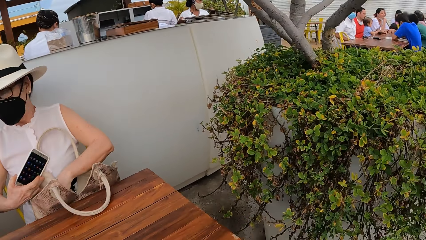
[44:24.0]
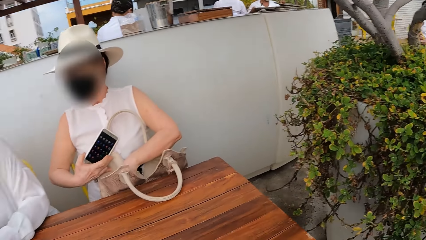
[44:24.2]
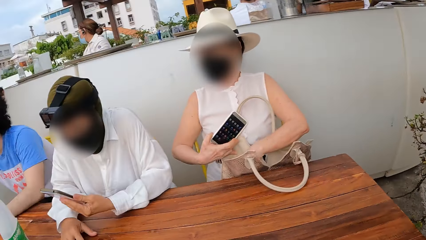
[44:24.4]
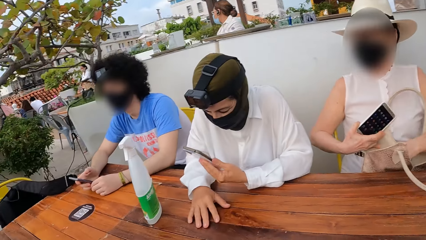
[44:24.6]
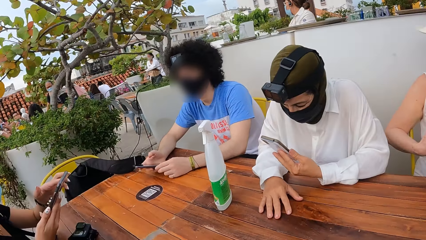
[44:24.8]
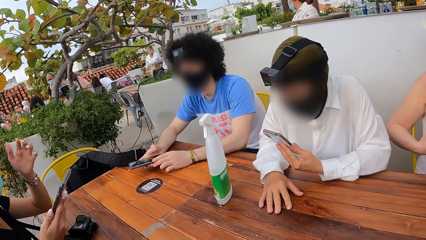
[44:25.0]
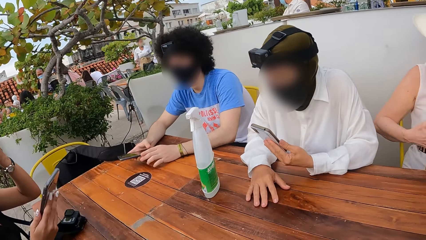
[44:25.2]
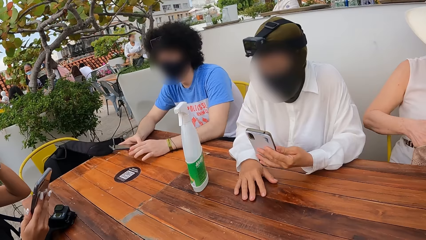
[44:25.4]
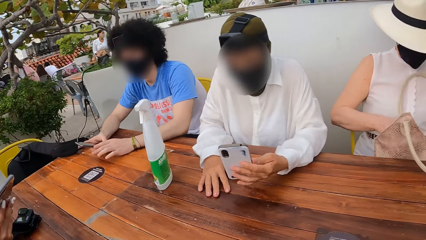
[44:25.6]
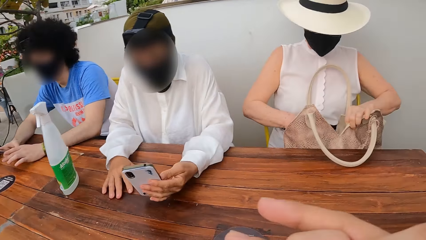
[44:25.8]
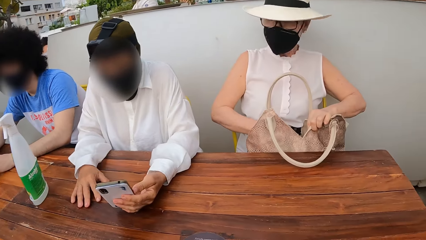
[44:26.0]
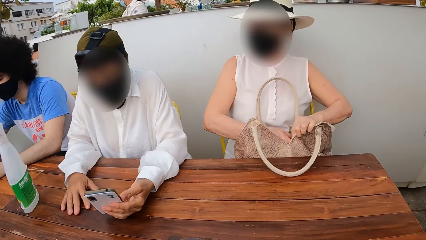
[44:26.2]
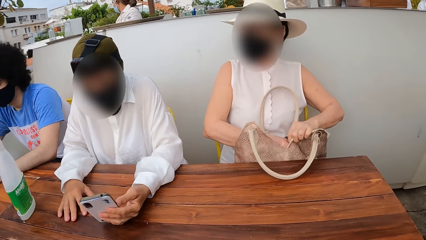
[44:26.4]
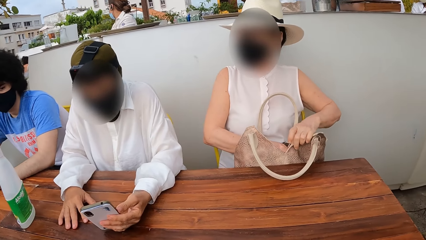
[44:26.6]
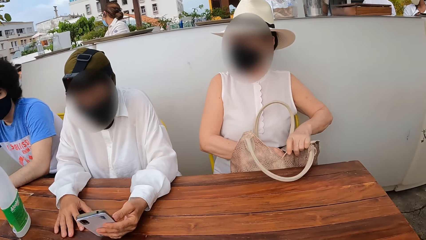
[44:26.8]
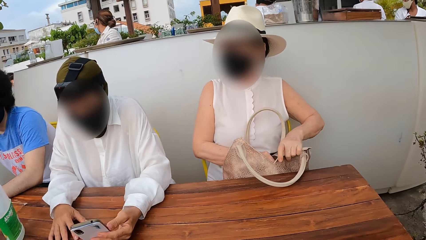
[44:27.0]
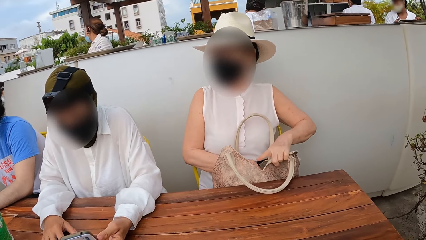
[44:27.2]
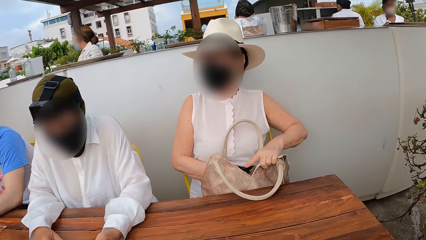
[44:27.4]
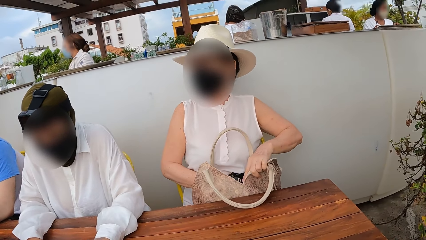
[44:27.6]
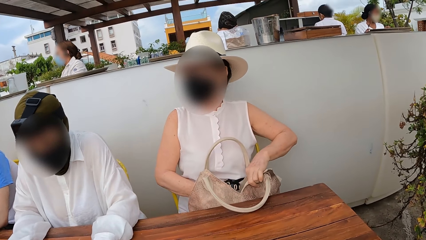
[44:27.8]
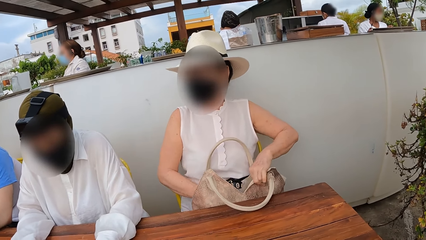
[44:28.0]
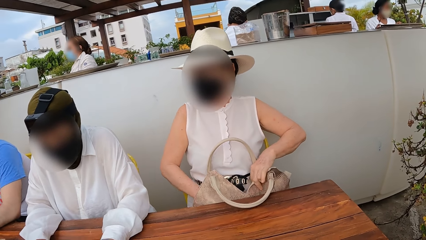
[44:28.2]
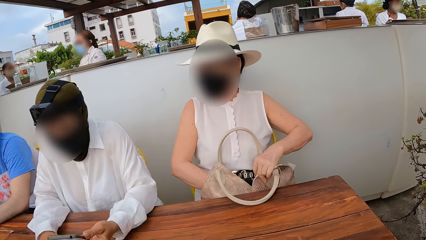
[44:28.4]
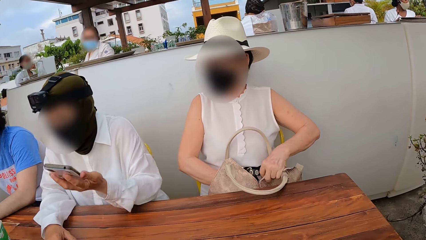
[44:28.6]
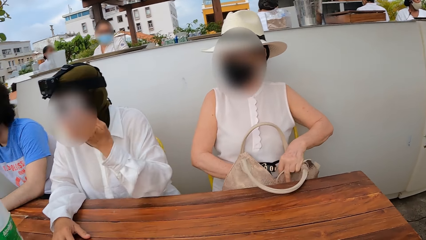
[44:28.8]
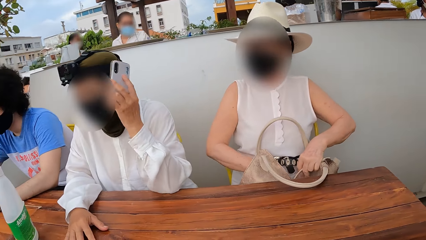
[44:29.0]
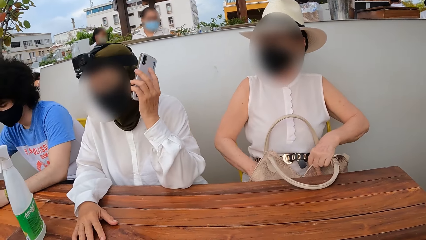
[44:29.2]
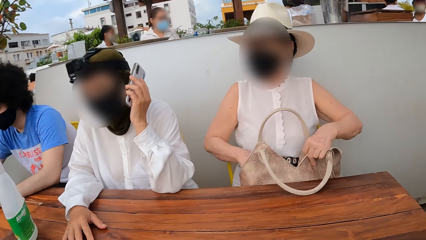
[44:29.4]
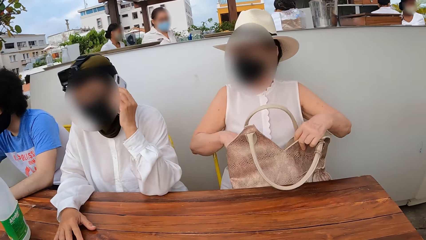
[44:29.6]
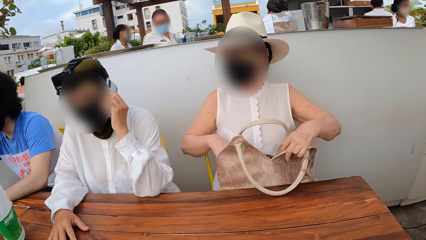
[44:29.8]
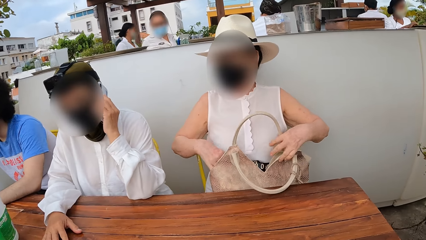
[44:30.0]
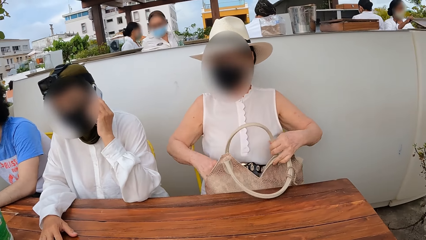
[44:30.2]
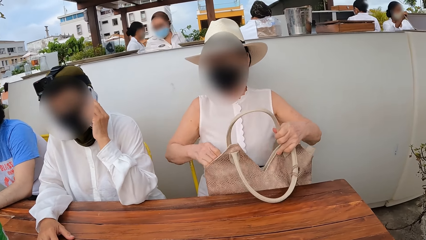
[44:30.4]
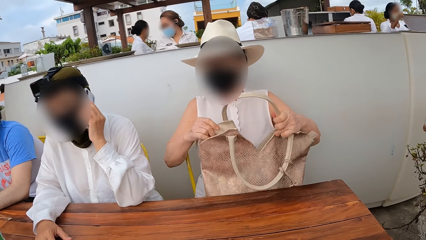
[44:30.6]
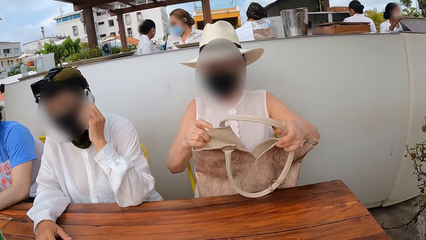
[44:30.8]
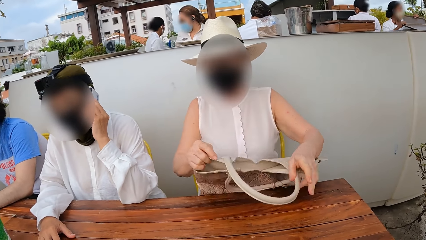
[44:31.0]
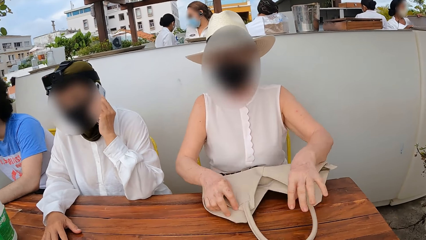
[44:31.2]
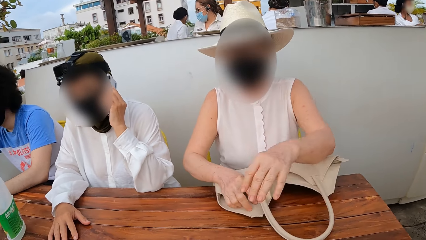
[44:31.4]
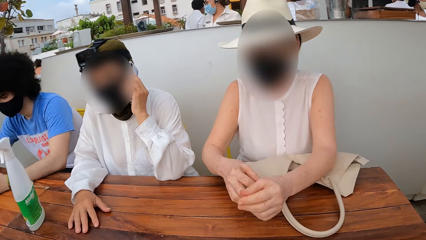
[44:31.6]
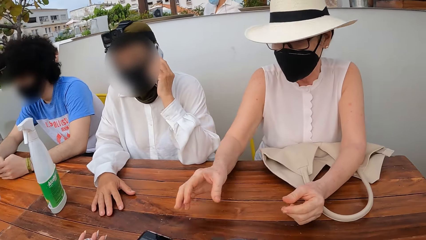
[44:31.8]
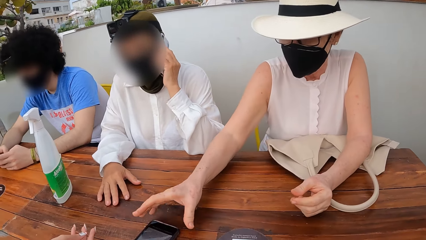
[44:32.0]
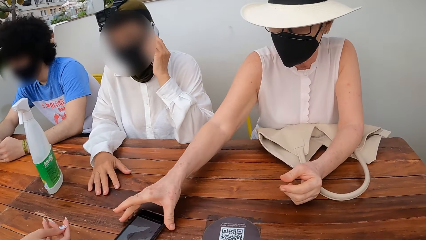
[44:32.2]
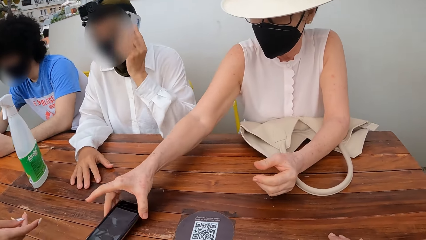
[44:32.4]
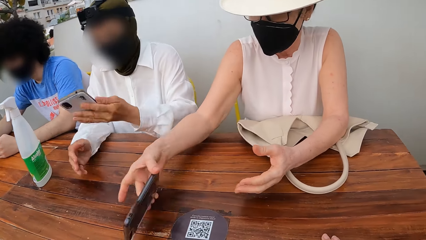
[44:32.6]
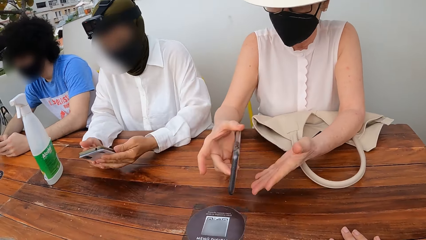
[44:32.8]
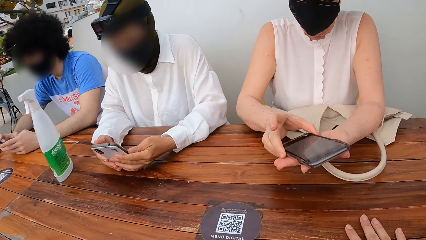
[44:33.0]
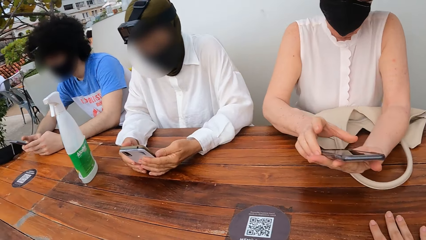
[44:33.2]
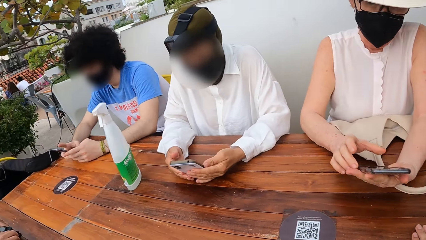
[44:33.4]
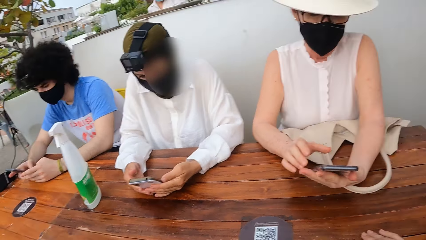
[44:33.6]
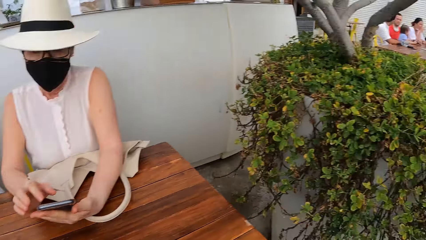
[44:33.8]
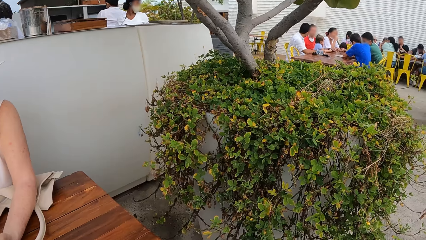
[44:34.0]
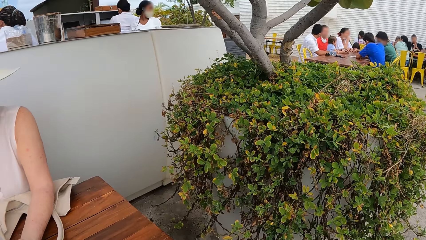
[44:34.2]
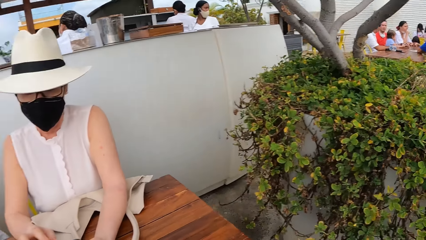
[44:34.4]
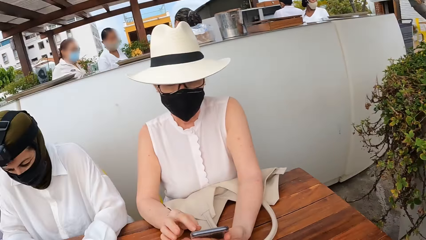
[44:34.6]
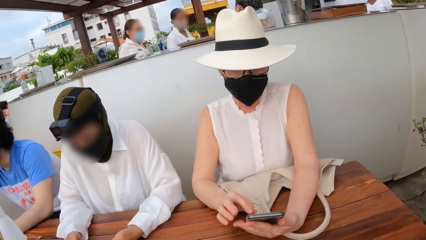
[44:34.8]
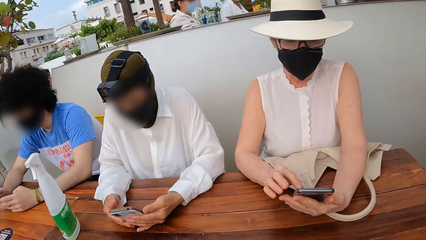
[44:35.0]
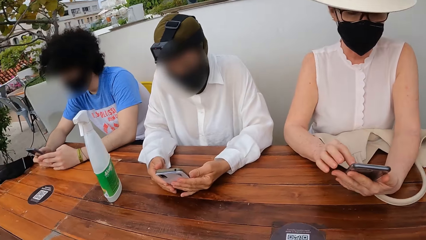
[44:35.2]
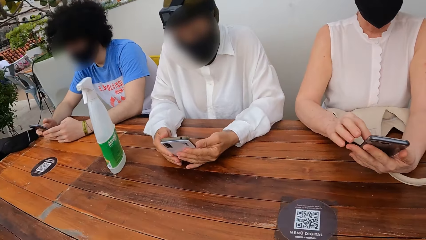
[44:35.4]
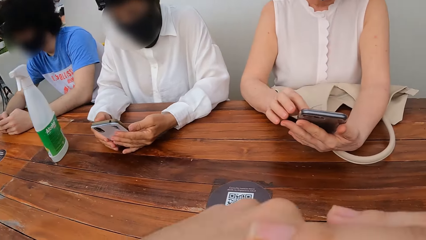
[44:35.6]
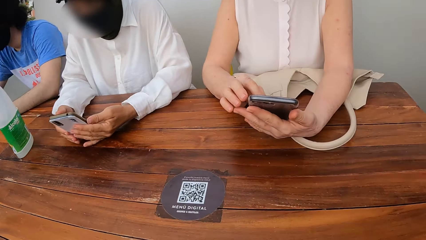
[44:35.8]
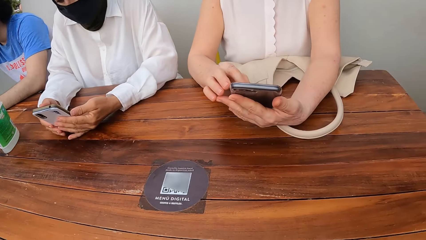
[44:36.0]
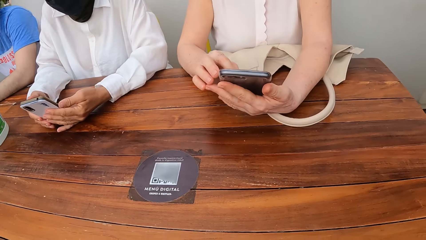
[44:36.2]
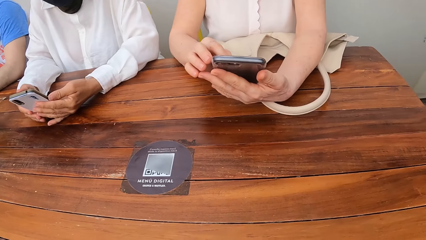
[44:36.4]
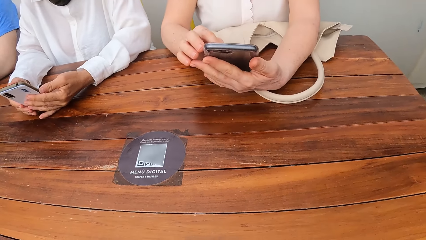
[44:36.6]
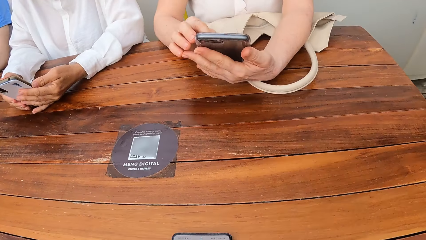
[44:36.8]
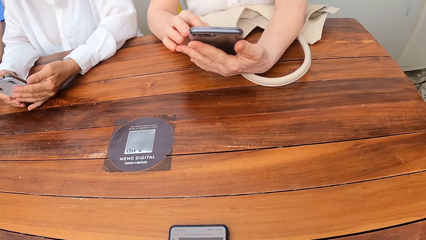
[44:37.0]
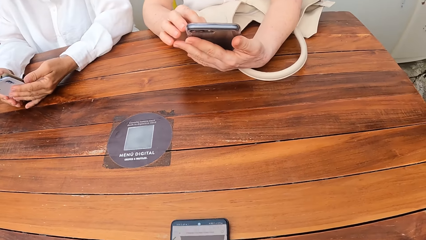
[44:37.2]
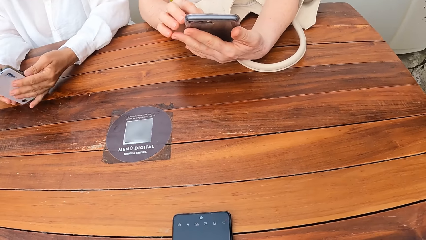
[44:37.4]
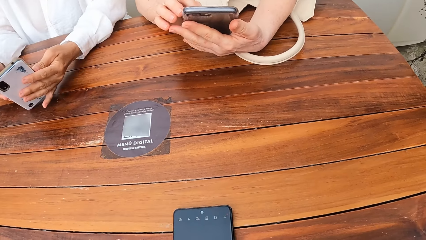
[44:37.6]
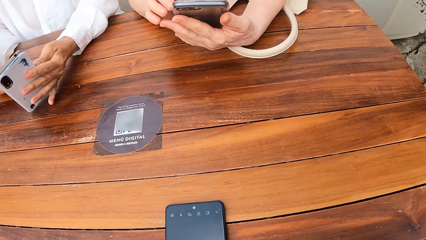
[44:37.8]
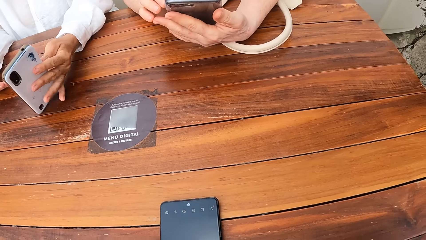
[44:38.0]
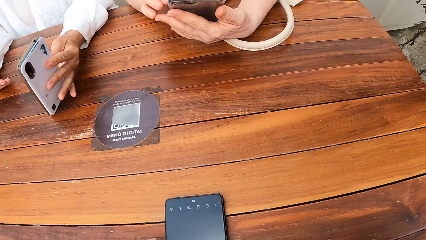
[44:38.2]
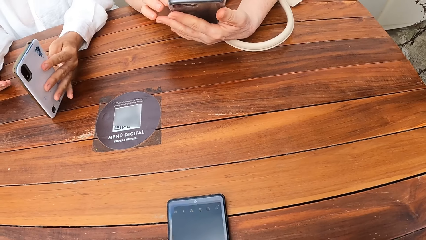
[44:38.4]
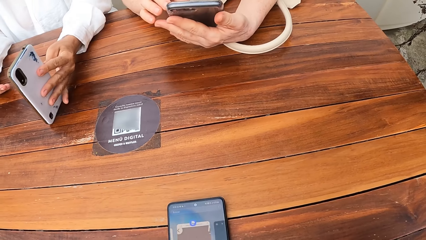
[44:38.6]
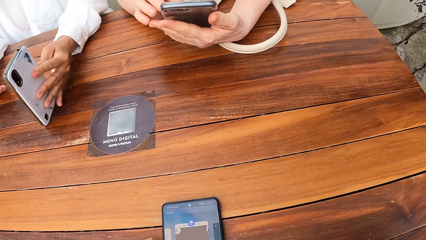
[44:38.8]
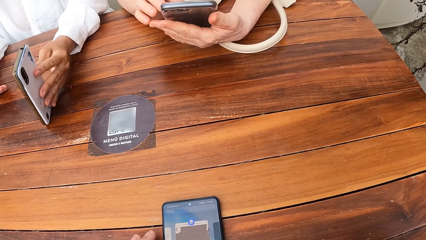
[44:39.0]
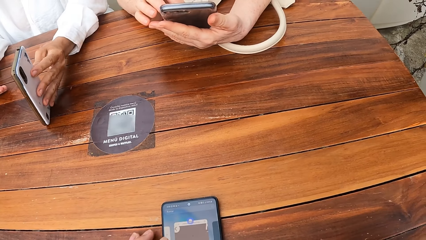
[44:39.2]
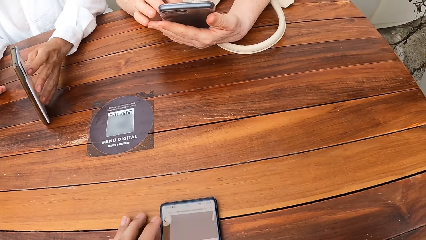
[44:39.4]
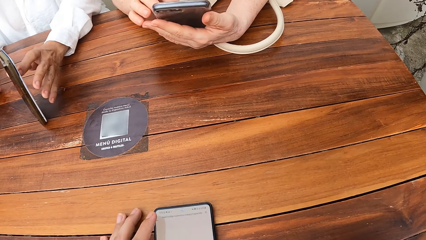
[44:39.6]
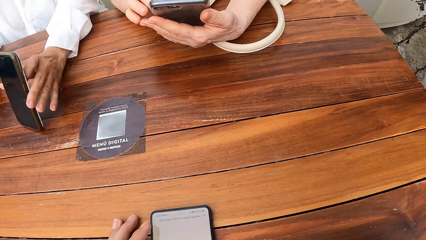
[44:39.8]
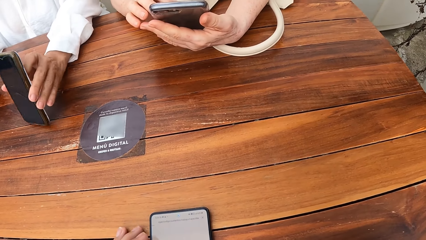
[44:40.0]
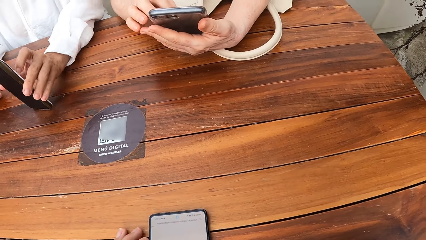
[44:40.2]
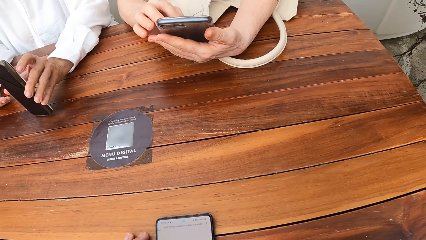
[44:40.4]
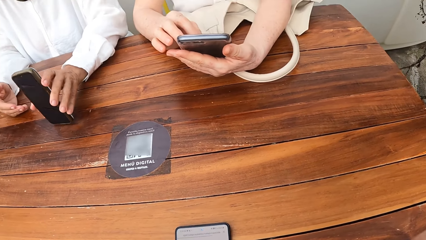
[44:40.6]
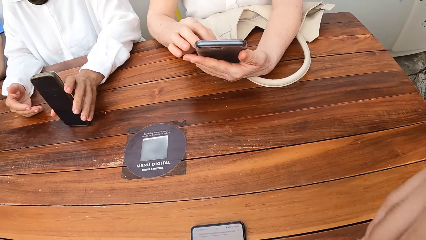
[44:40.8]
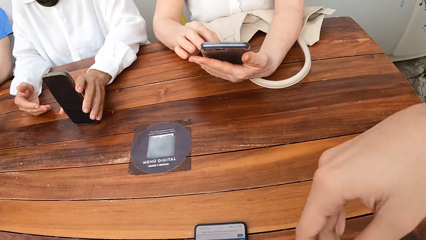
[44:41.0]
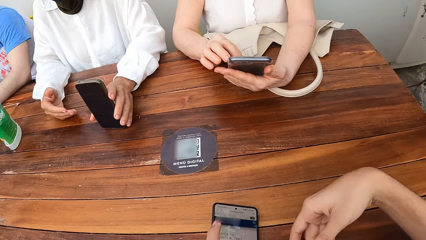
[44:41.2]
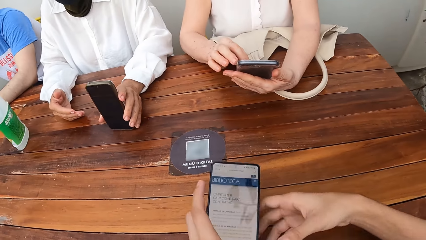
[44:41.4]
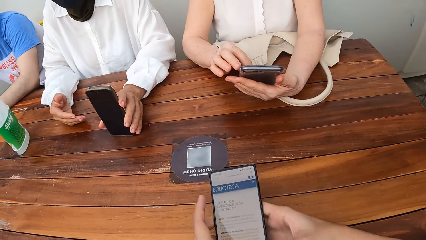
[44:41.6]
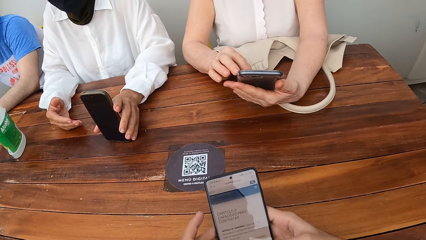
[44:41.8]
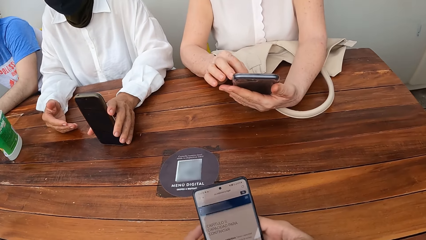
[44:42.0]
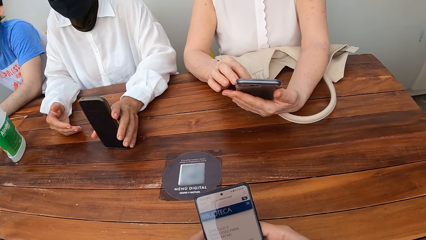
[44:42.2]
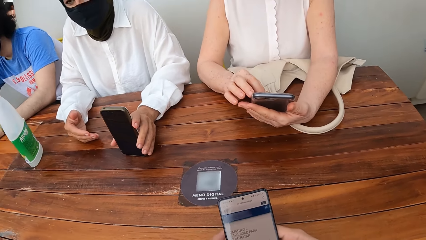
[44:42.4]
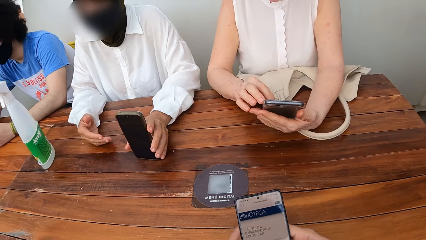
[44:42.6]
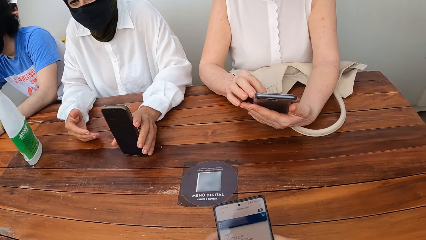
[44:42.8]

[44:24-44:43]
The camera wearer looks around a restaurant. A lady puts a mobile phone in a bag. Another lady talks over the phone. The first lady picks up the mobile phone. The camera wearer looks around the restaurant. The first lady operates the mobile phone. The camera wearer operates a mobile phone. The other lady adjusts a mobile phone on a table. The camera wearer operates the mobile phone.
